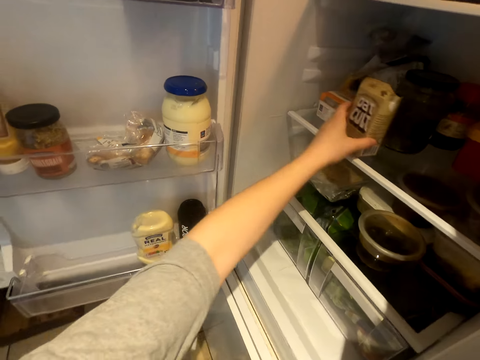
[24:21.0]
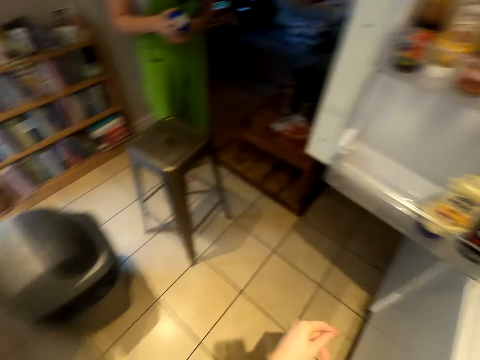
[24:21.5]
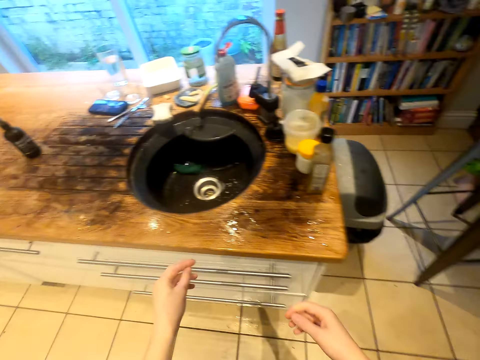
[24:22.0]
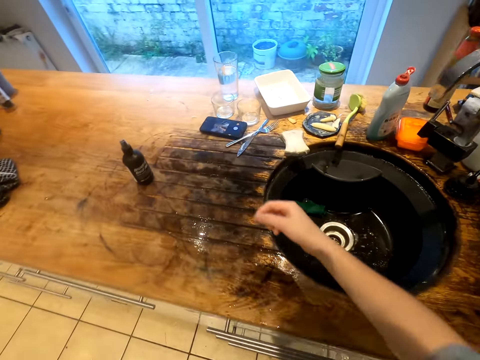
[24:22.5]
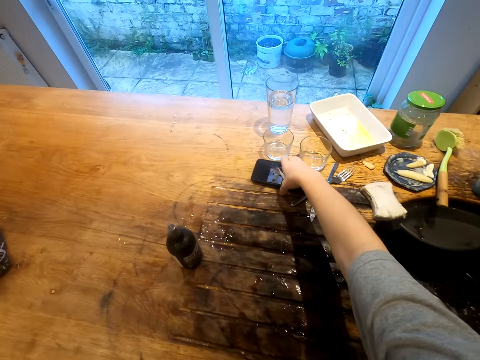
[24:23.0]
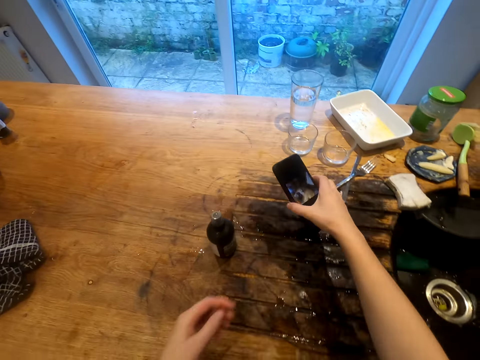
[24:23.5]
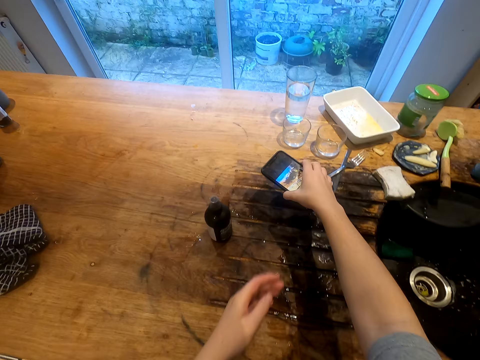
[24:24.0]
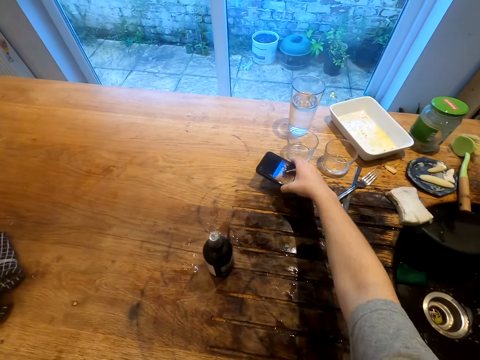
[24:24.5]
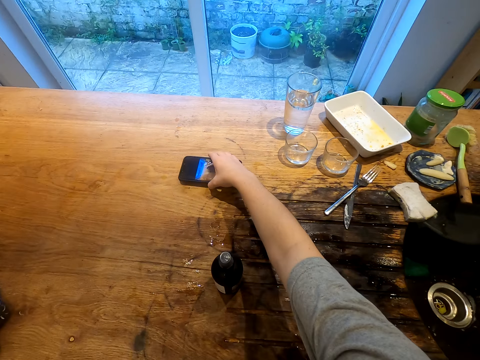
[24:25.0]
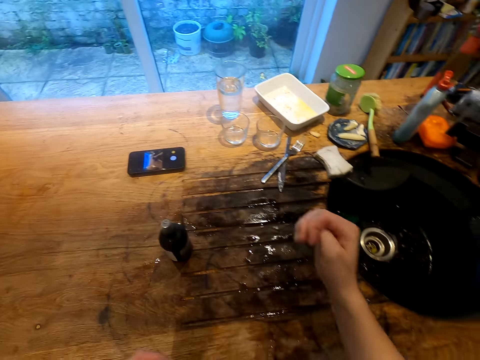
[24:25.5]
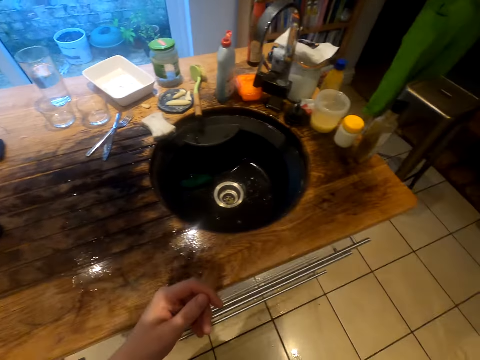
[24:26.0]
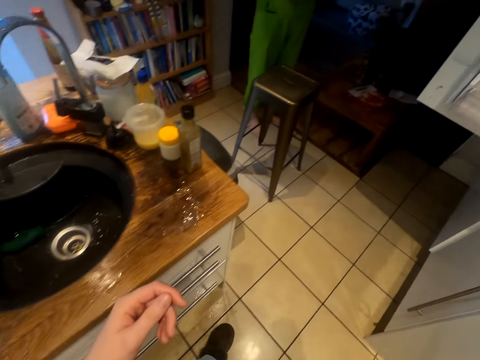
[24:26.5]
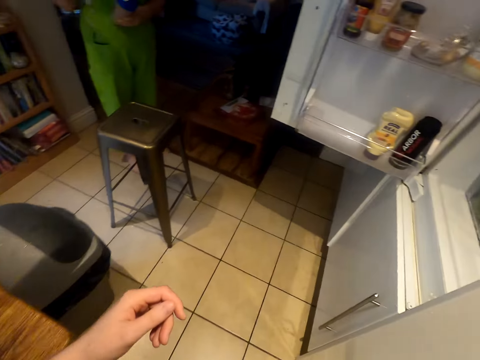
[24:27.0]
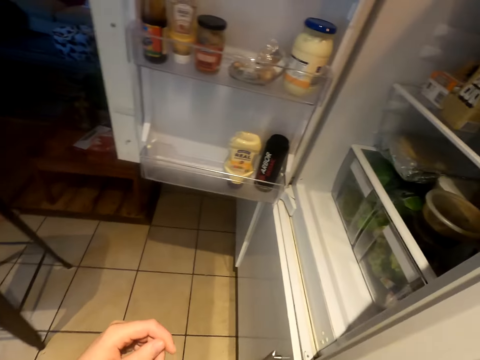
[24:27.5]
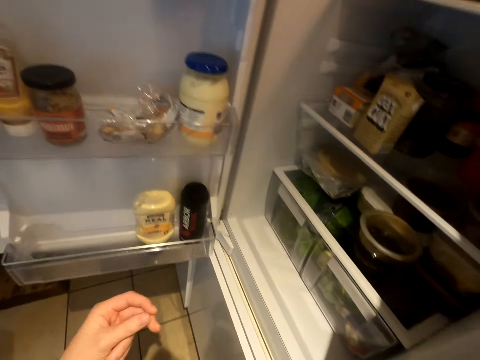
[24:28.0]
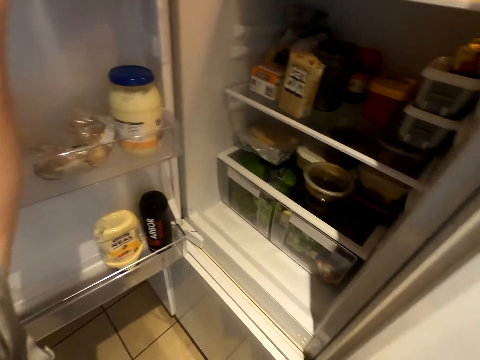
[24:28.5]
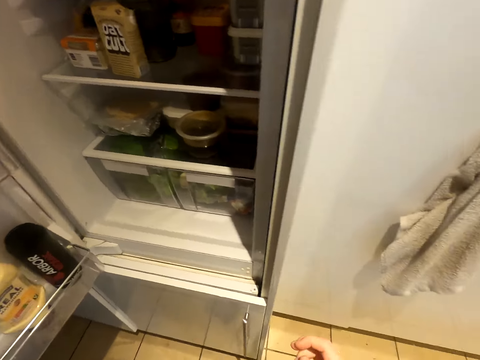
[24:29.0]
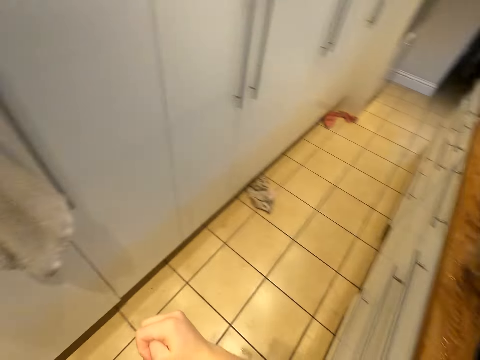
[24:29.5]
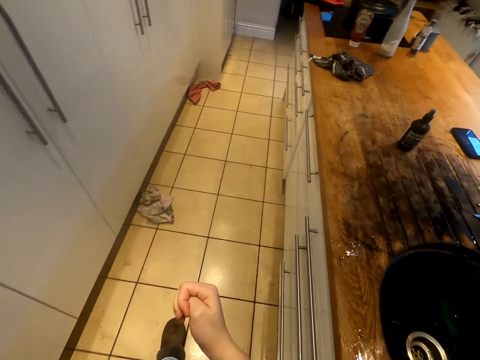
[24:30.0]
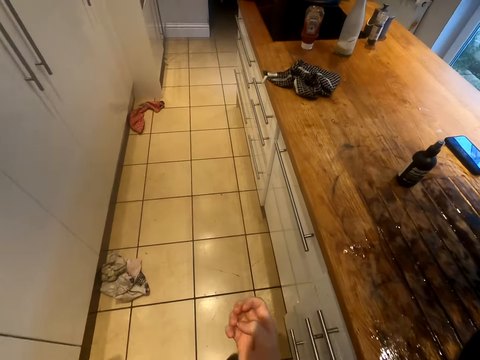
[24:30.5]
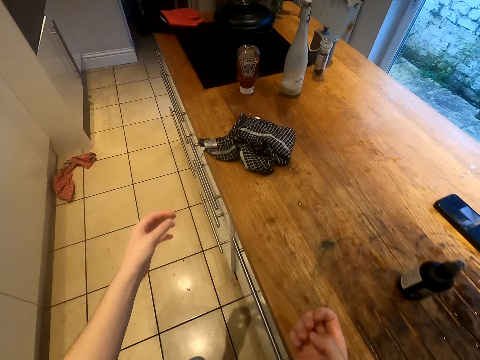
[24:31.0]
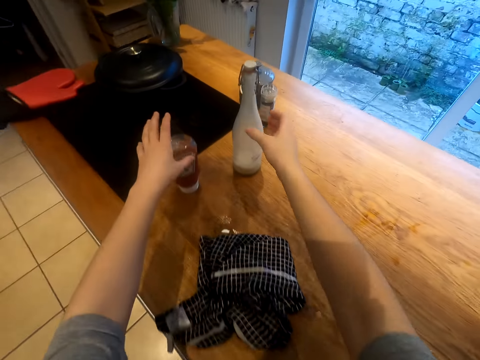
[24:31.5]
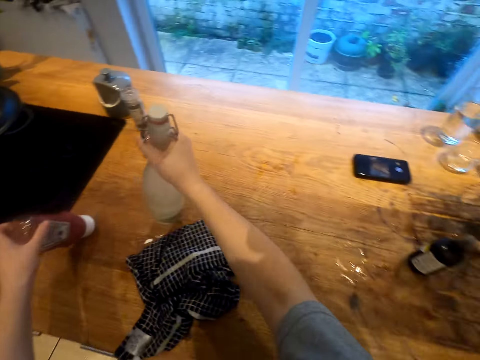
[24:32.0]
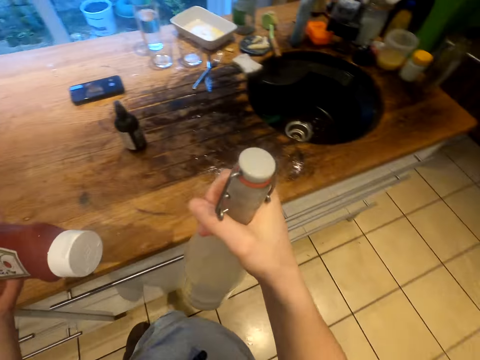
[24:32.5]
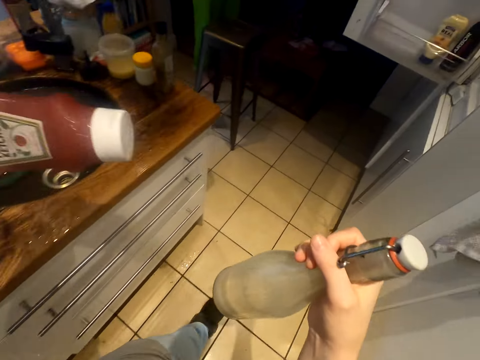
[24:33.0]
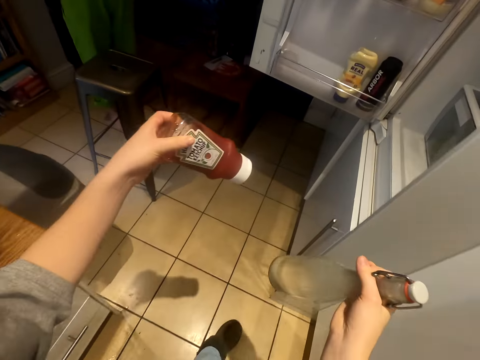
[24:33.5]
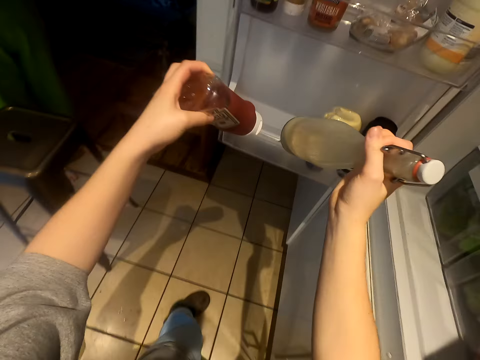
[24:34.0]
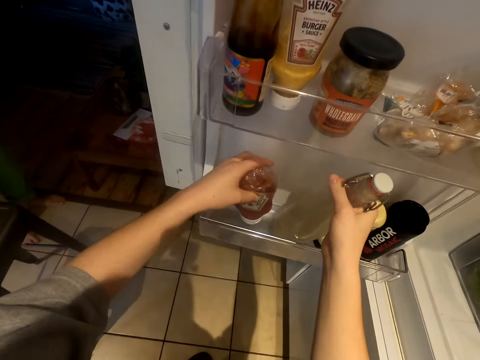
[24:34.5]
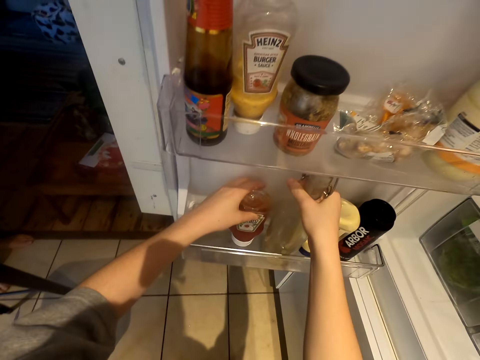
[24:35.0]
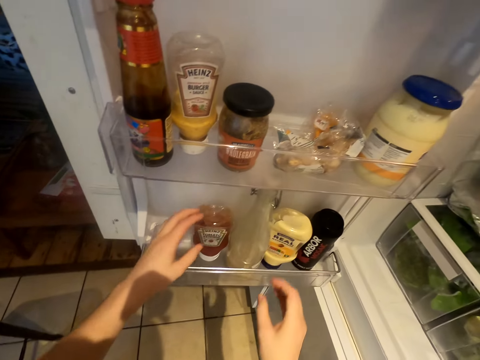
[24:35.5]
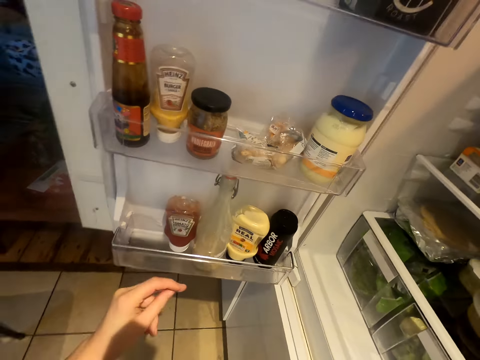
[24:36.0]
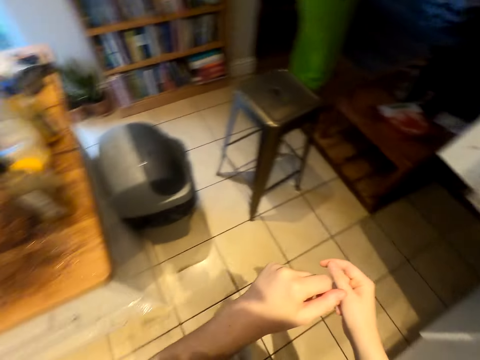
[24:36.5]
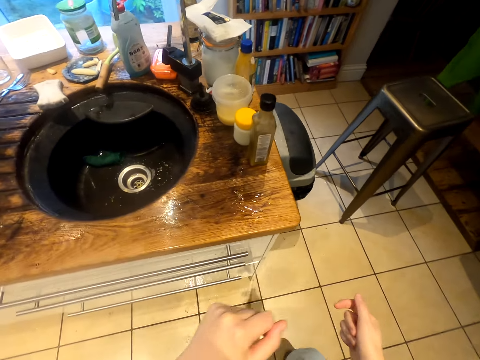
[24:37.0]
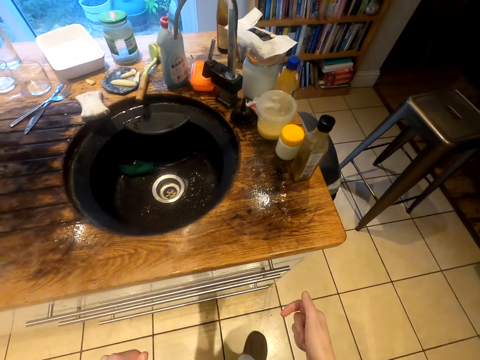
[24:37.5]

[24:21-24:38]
The camera wearer puts a box of oat cult in the fridge. They walk across the kitchen and pick up the phone. A woman talks with the camera wearer. The camera wearer puts the phone on the kitchen counter. They walk across the kitchen. They pick up a bottle of tomato ketchup and pick up a bottle of something. They walk across the kitchen. They put the bottle of tomato ketchup in the fridge, in the guard rail. They put the bottle of something in the fridge, in the guard rail.

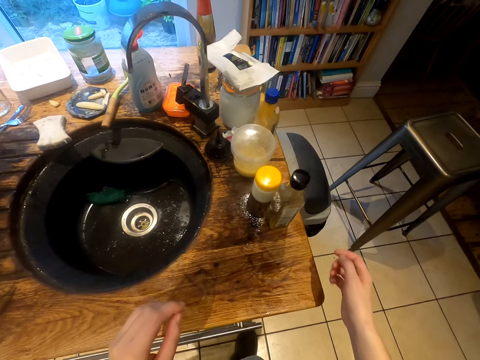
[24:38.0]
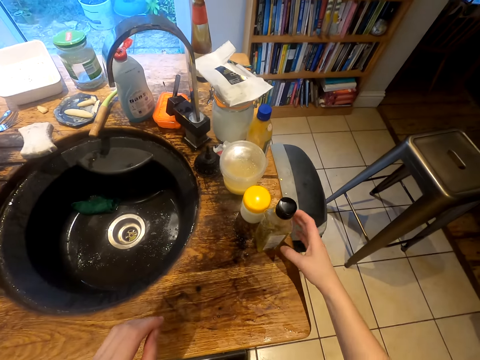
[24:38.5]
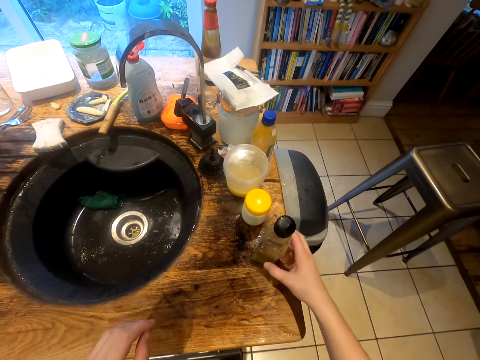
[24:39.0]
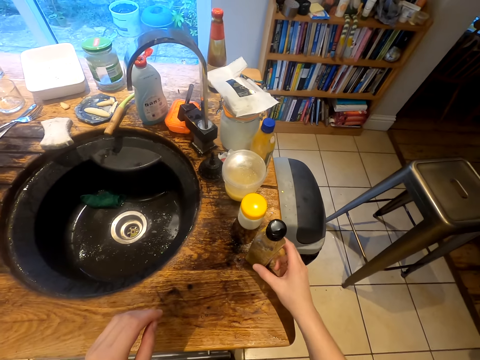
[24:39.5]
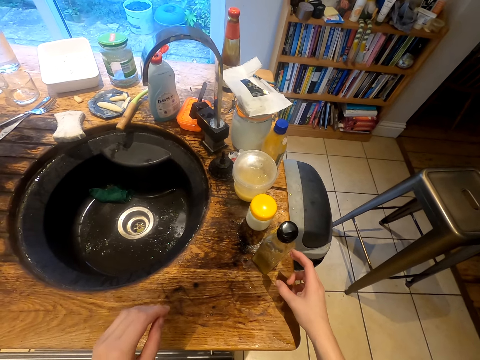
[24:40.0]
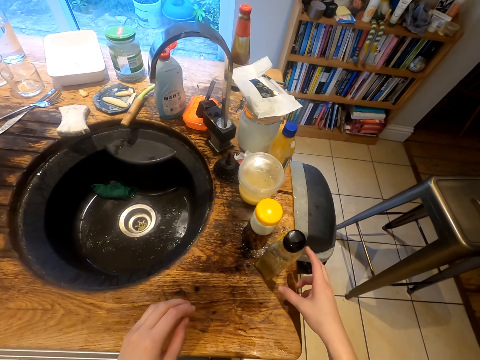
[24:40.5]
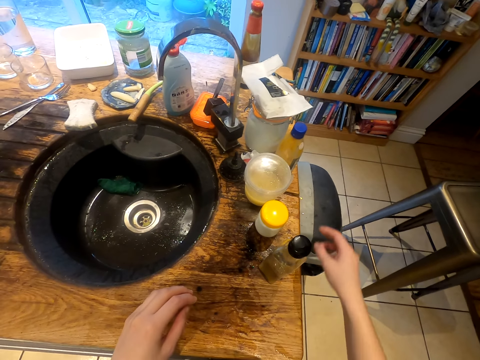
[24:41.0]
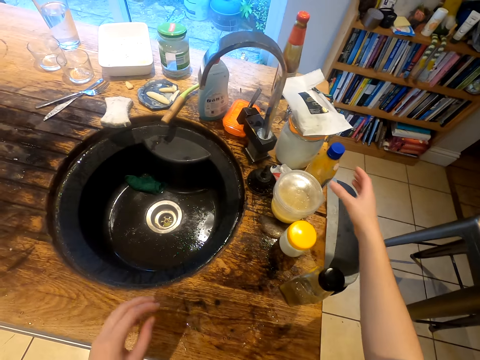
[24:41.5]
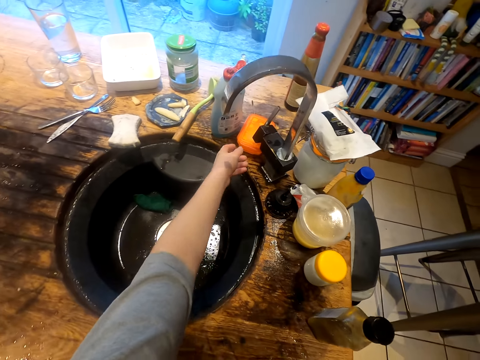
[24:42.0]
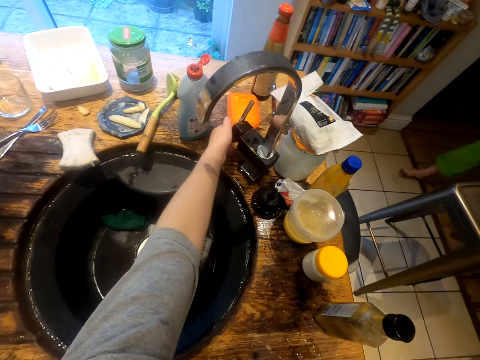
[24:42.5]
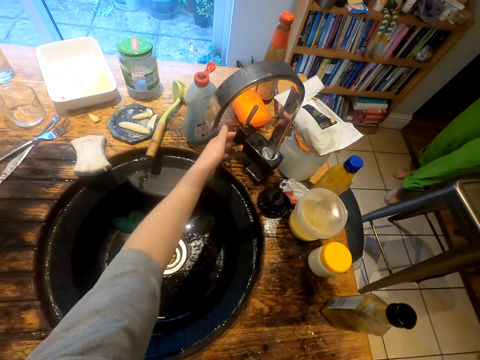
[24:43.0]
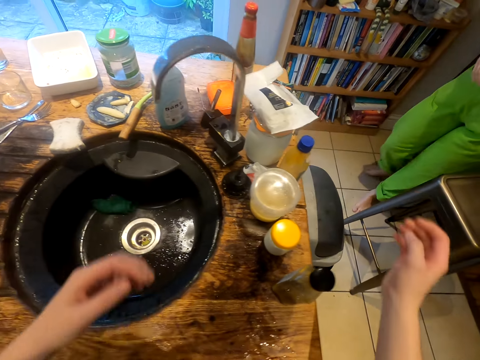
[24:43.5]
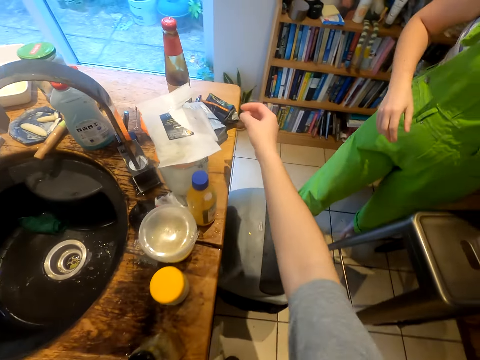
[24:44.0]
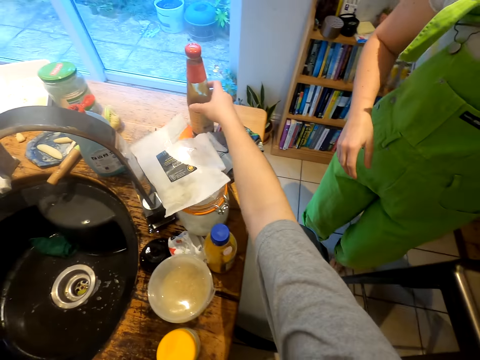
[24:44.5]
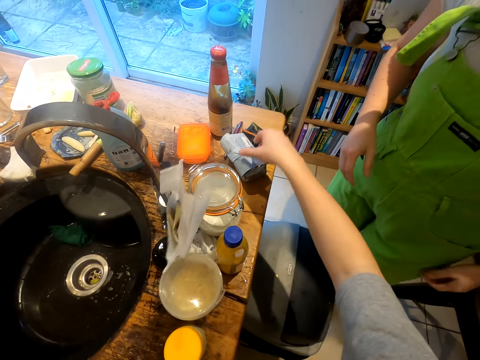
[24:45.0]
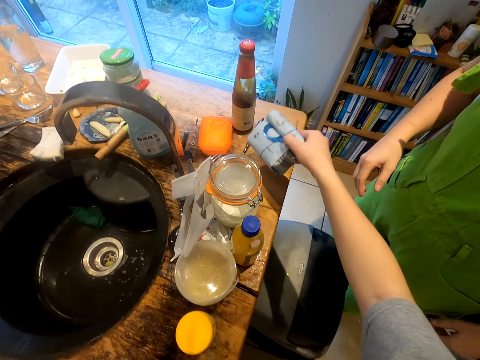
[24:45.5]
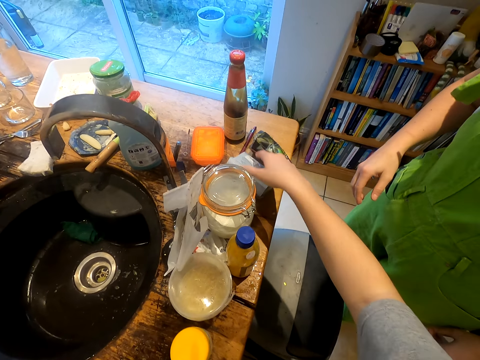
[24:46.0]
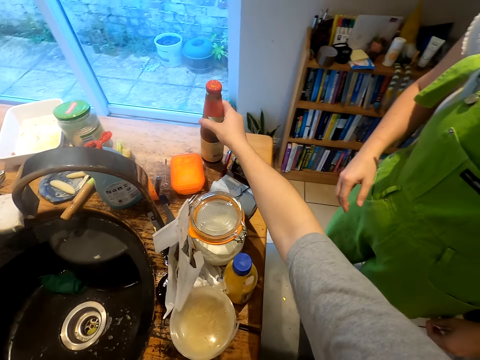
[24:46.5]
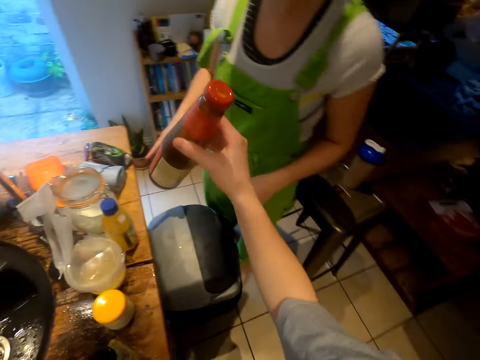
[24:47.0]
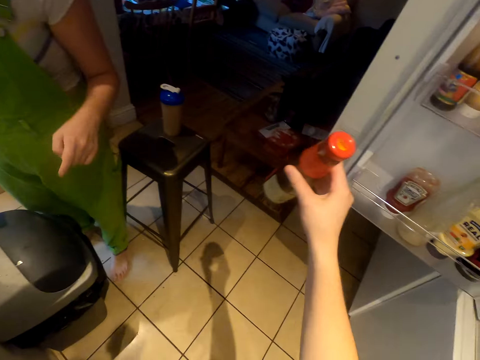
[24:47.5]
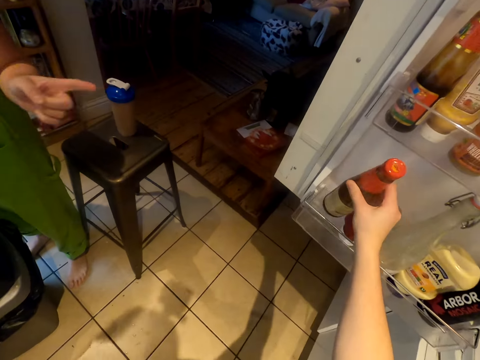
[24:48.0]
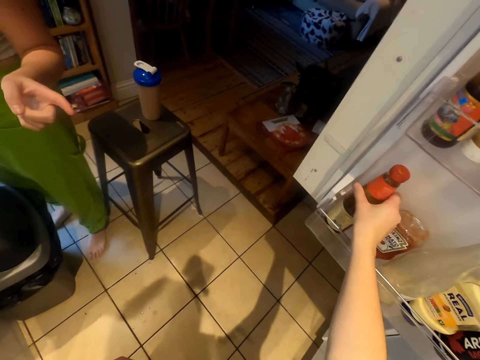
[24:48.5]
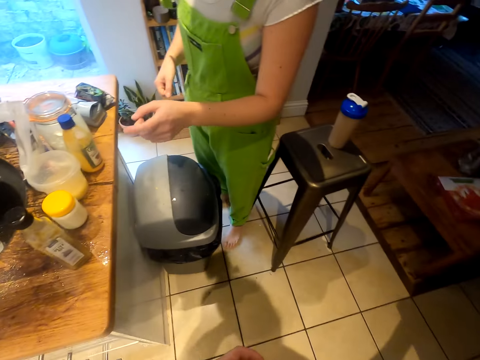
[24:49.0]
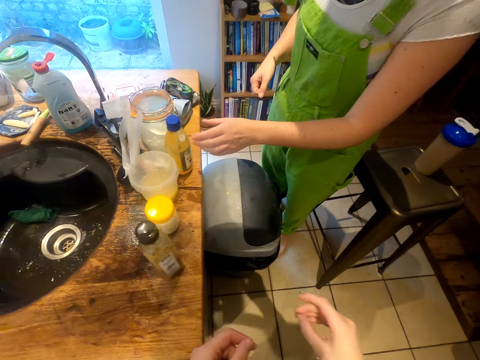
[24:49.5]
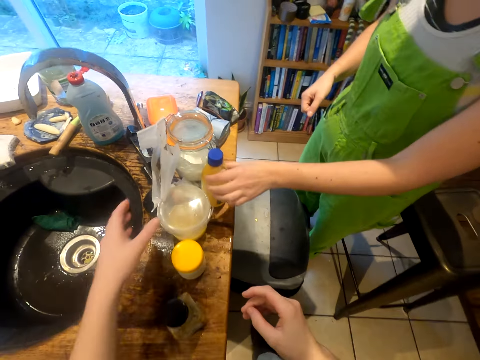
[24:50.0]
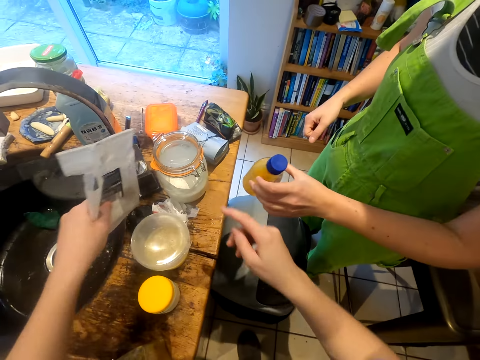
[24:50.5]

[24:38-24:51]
The camera wearer touches the bottle. They talk with the woman. They push a soap dish. They pick up a bottle of something. They put the bottle in the fridge, in the guard rail. The woman picks up a bottle of something. The camera wearer picks up a packet.
